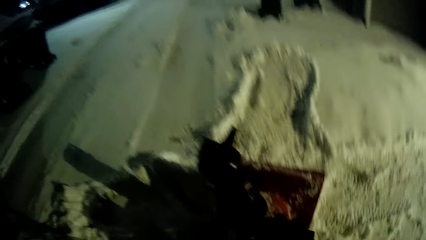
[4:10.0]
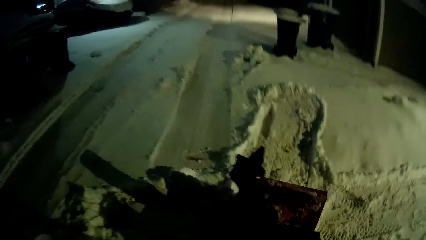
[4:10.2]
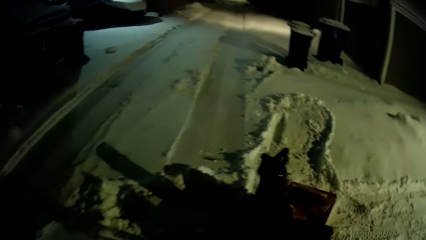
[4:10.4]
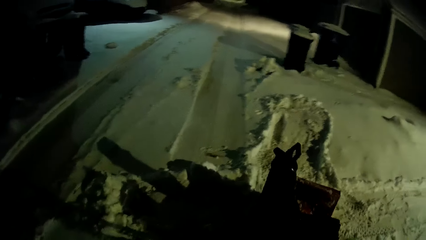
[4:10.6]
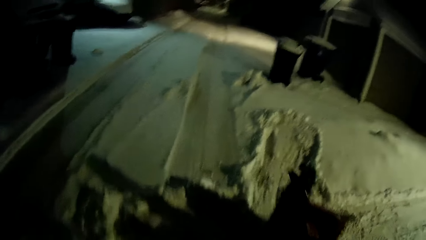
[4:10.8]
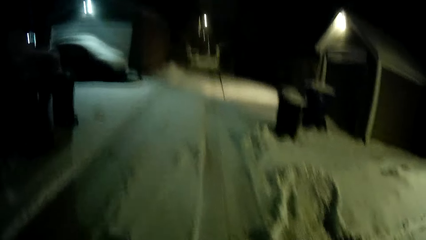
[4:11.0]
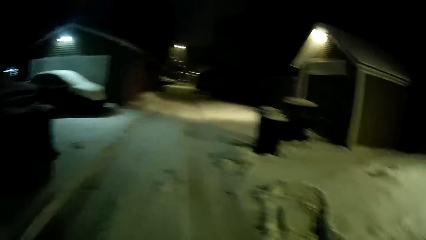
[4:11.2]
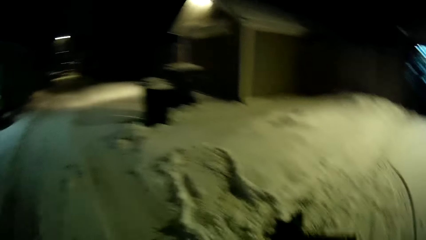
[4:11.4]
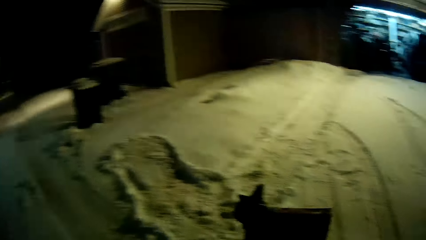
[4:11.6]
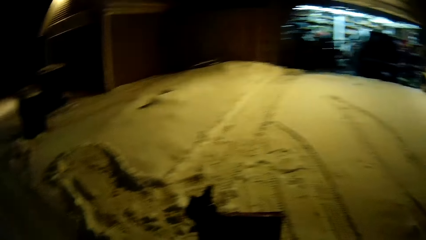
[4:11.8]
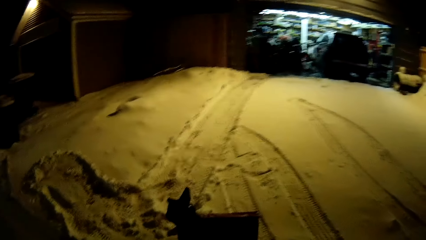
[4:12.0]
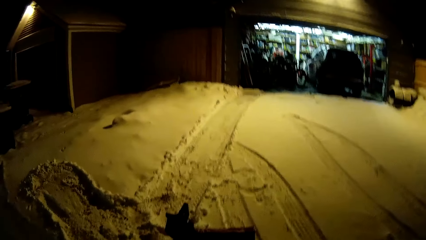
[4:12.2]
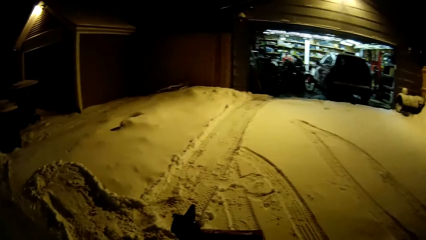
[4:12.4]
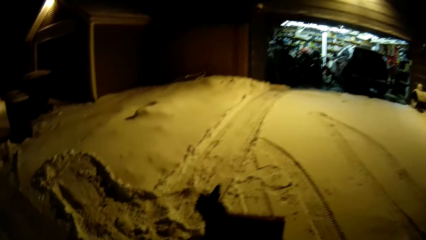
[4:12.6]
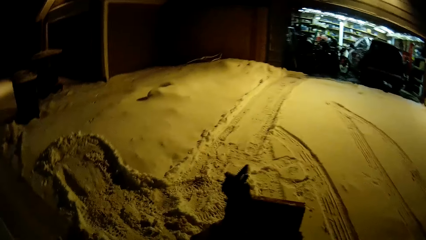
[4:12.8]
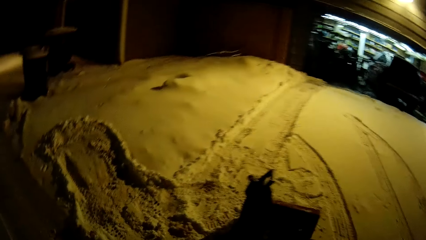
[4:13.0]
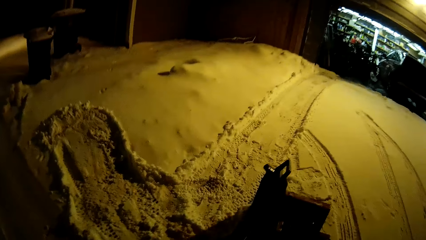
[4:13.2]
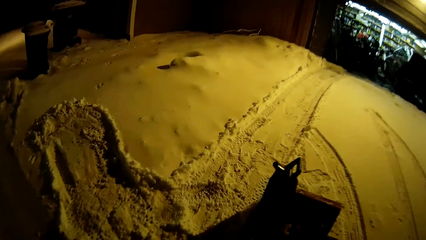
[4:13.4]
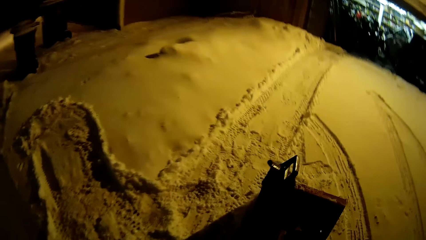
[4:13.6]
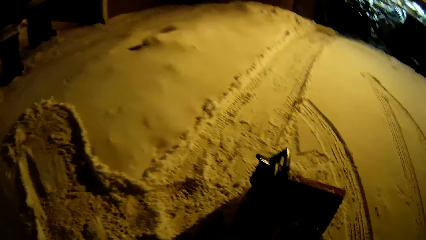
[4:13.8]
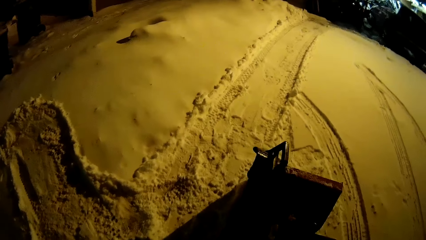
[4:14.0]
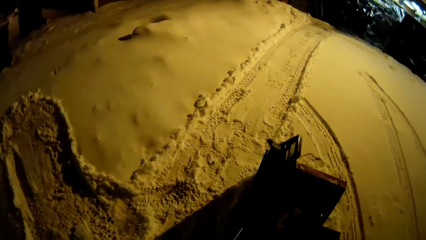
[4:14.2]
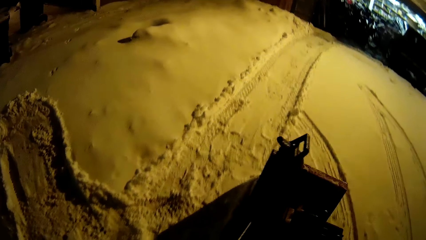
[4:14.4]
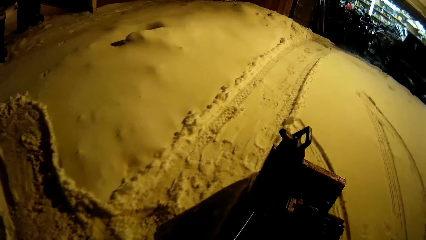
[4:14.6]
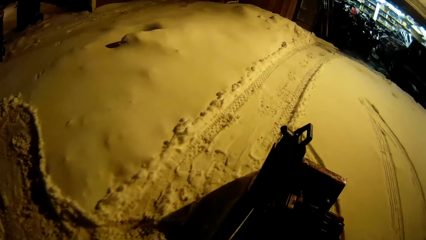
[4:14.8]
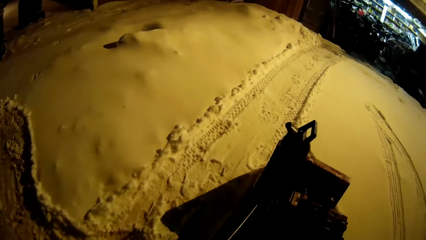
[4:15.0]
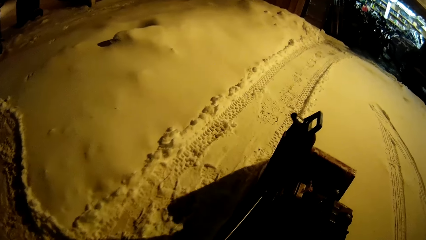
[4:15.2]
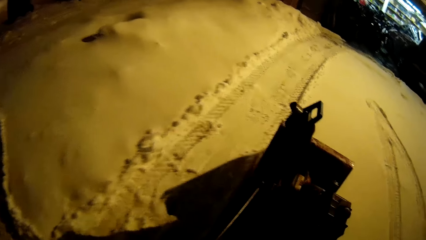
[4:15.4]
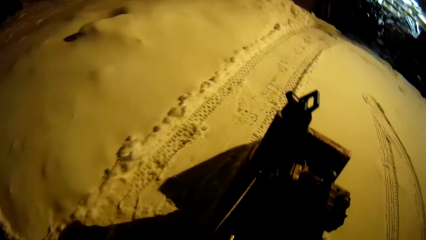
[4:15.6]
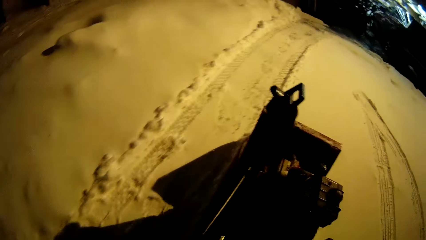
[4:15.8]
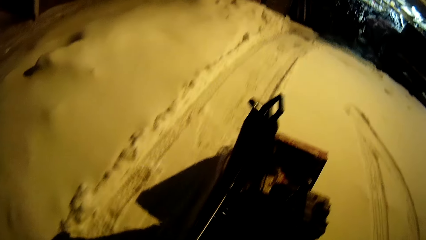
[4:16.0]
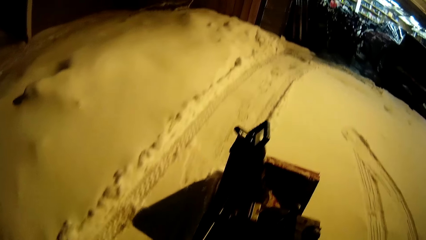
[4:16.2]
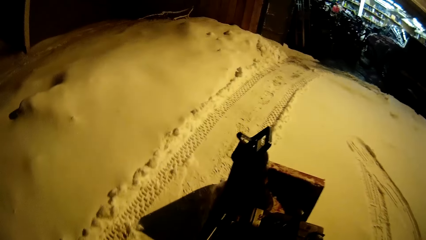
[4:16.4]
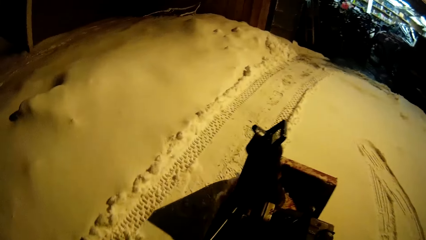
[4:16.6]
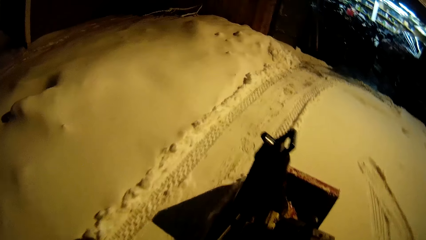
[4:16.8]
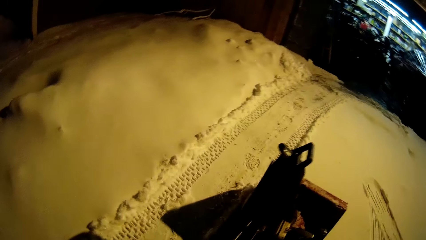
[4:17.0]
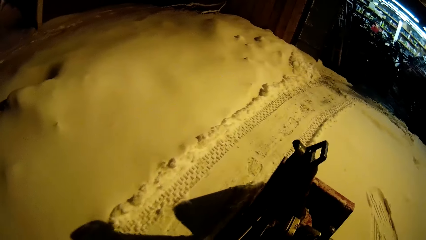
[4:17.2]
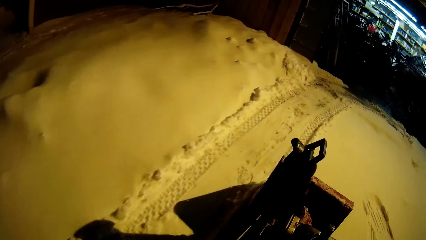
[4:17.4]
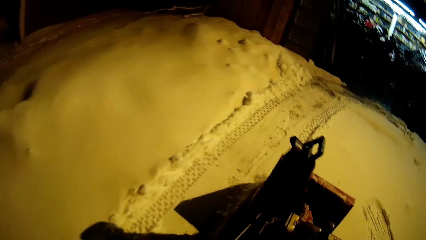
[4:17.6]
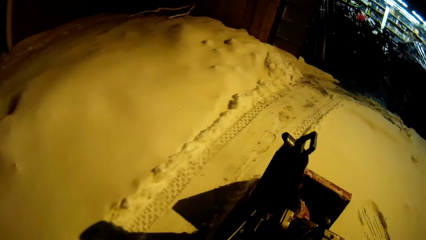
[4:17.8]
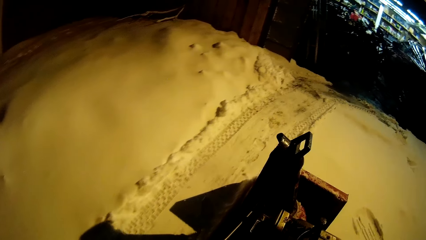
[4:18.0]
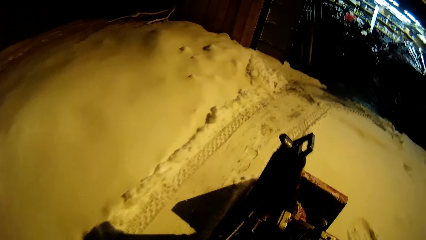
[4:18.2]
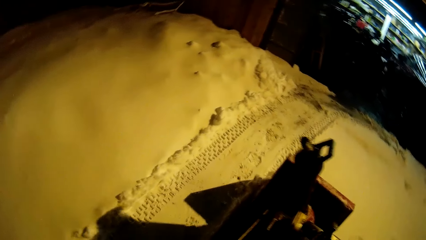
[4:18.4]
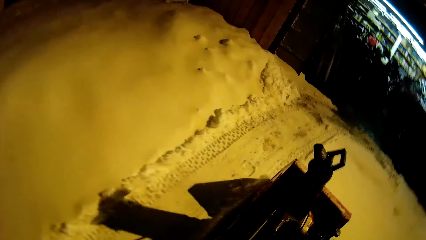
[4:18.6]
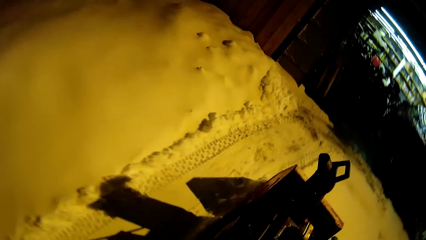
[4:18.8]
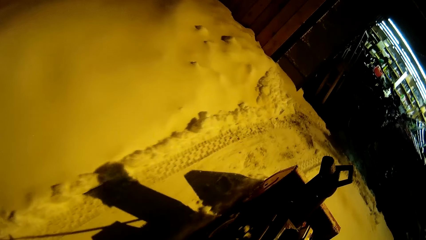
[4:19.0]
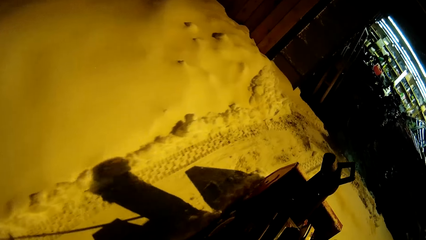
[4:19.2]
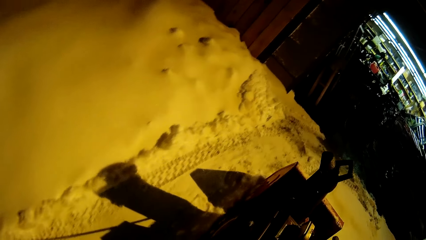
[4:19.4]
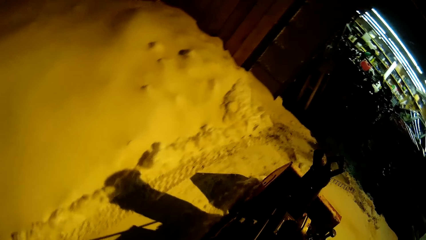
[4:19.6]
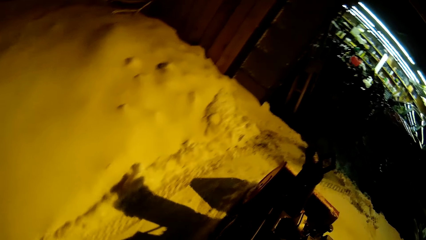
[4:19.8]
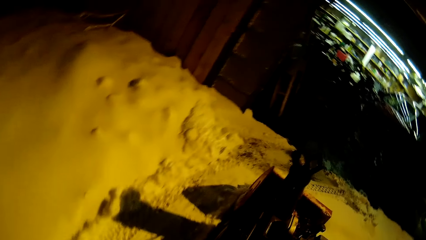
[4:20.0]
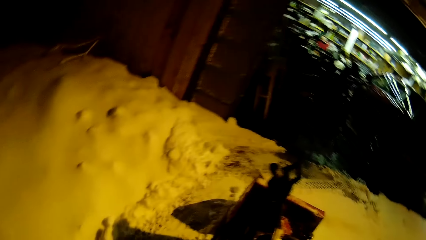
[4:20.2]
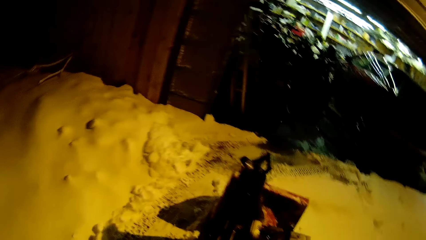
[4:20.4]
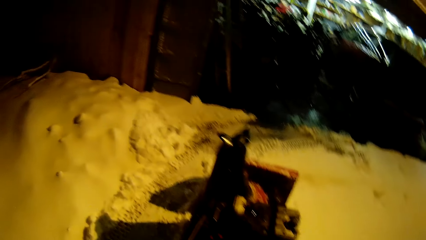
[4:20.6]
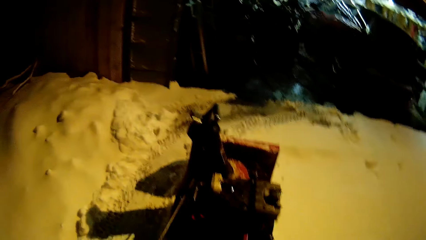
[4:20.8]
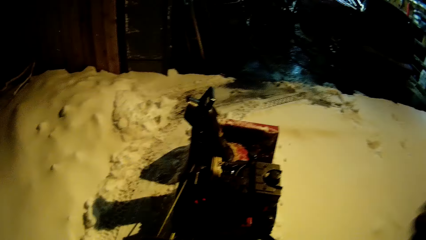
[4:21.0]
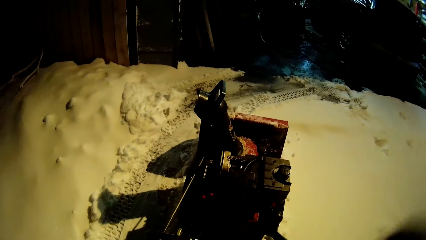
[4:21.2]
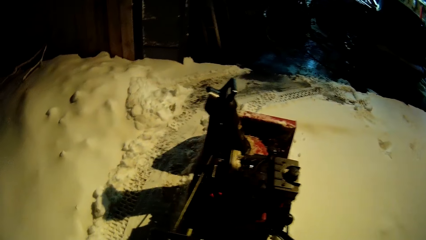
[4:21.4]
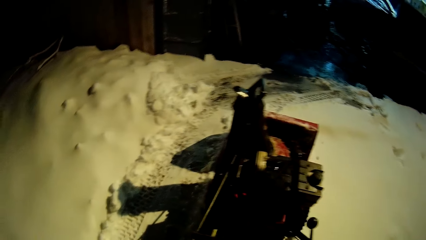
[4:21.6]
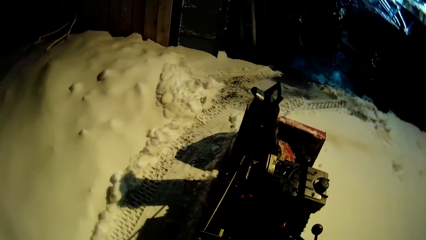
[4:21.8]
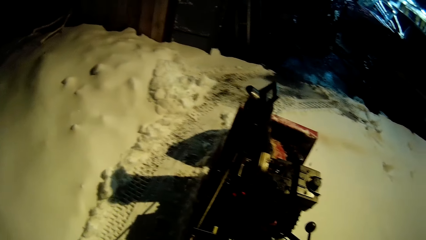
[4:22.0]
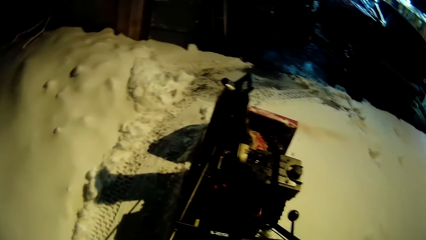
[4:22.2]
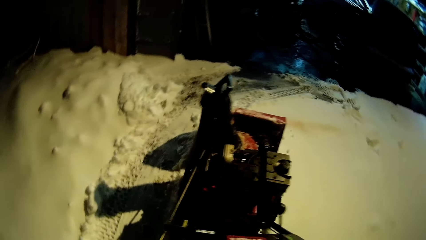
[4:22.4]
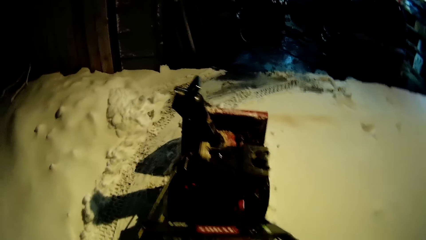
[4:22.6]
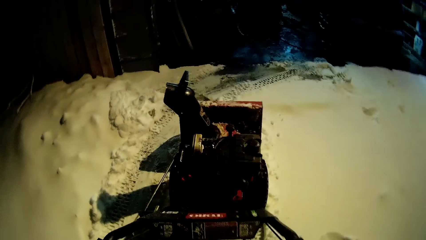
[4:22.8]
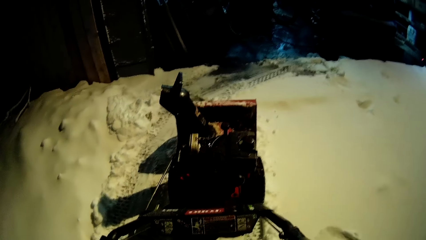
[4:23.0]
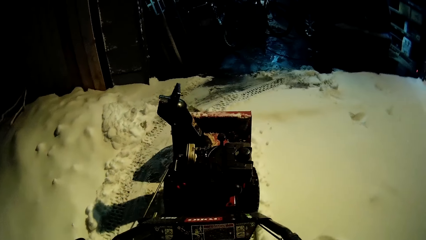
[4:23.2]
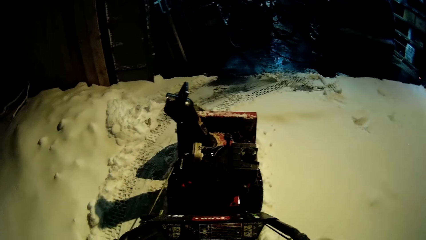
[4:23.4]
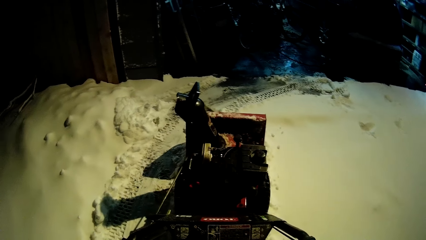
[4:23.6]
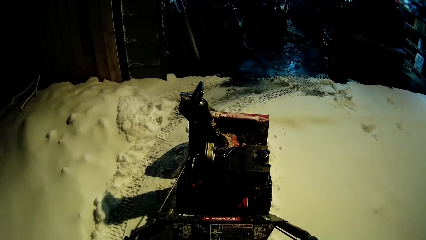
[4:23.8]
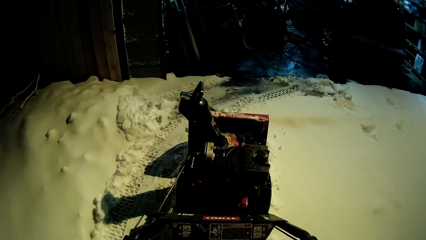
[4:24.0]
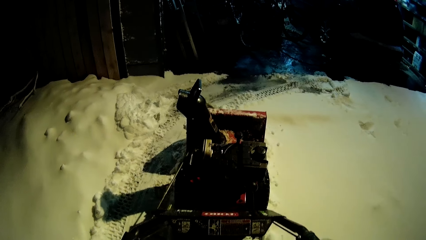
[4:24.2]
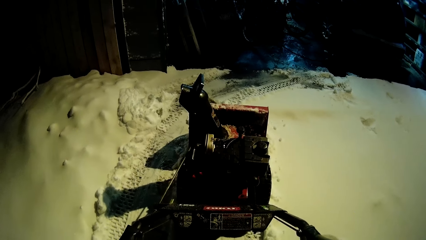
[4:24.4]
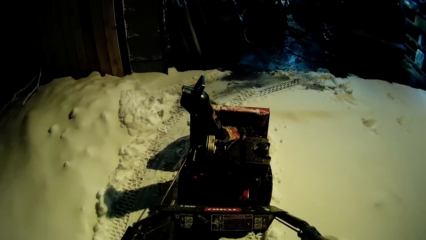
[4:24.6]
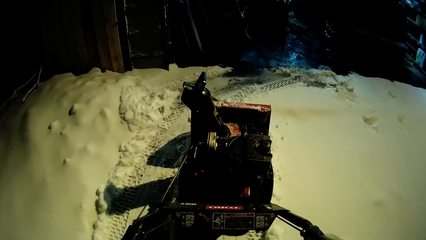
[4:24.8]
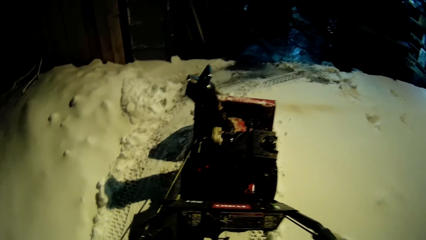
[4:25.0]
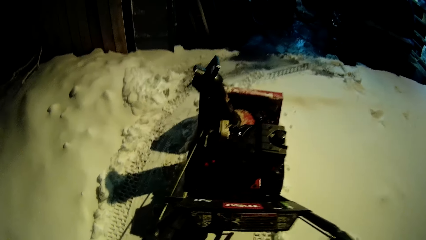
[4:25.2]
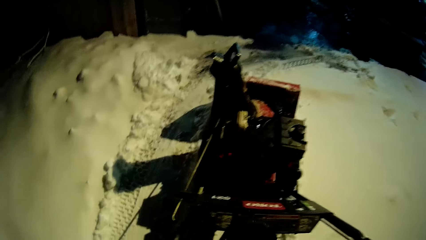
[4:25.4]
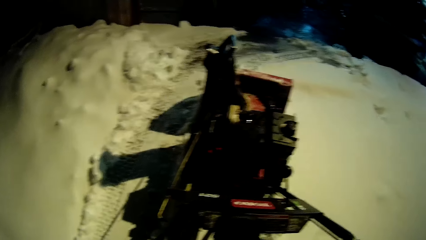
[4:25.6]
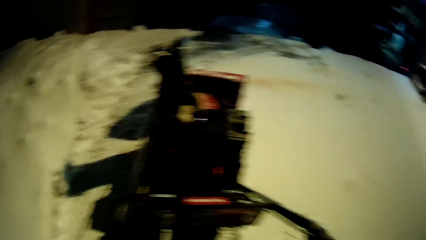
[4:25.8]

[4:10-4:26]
The camera wearer walks the snow blower on the compound. They clear the snow with the snow remover machine. They stop the snow blower.
